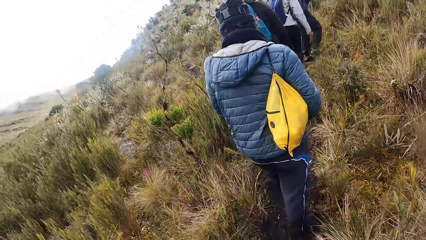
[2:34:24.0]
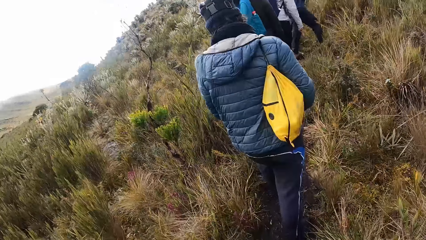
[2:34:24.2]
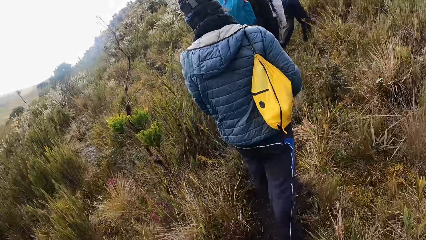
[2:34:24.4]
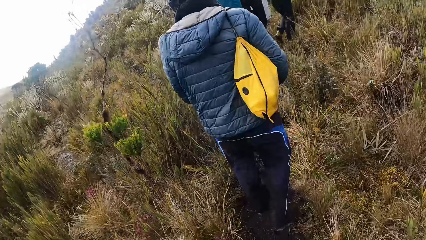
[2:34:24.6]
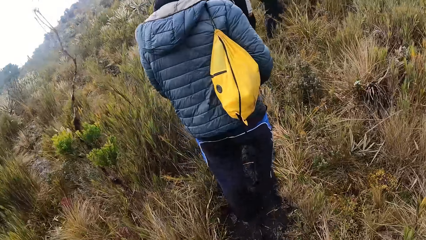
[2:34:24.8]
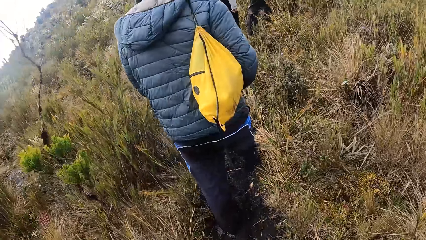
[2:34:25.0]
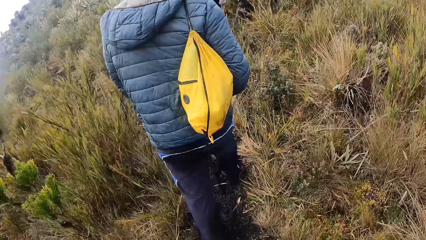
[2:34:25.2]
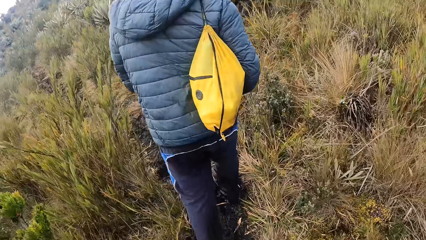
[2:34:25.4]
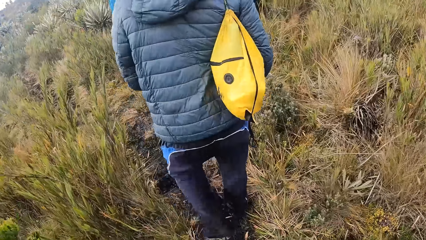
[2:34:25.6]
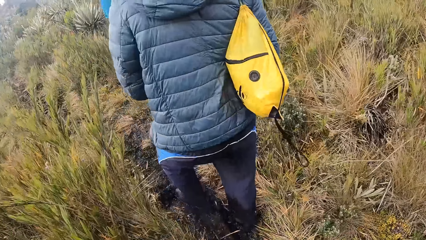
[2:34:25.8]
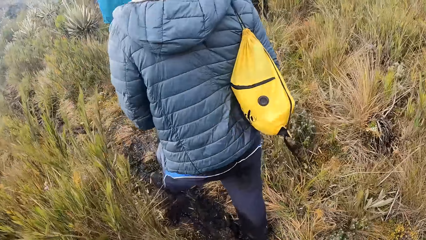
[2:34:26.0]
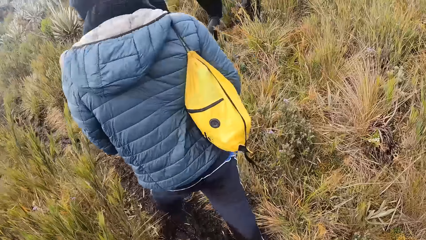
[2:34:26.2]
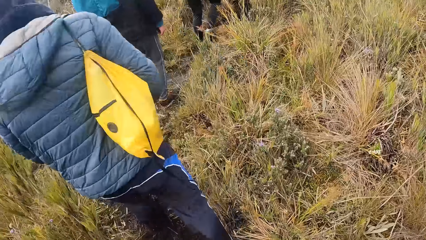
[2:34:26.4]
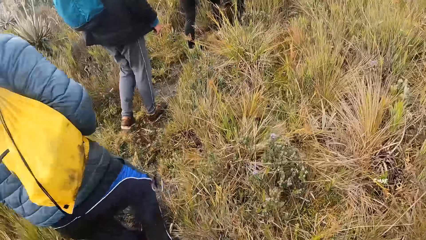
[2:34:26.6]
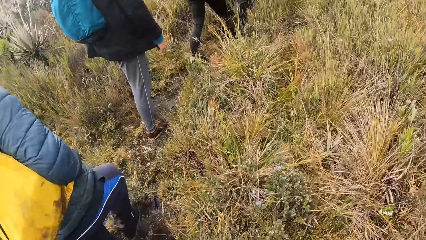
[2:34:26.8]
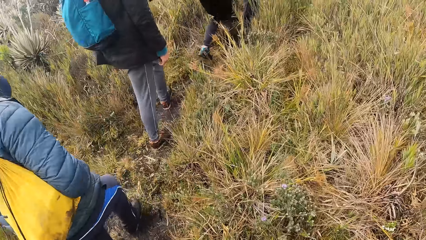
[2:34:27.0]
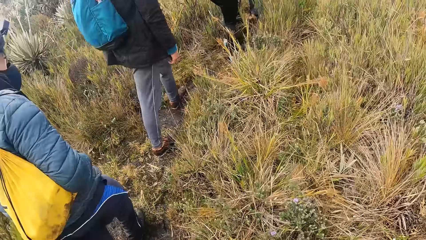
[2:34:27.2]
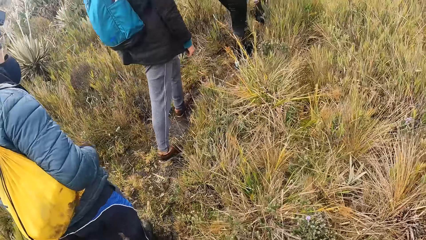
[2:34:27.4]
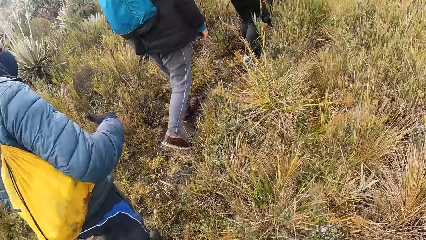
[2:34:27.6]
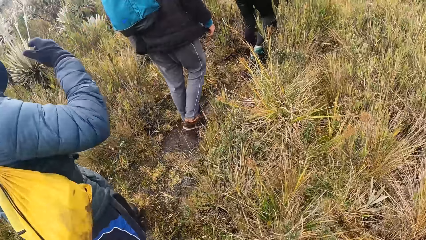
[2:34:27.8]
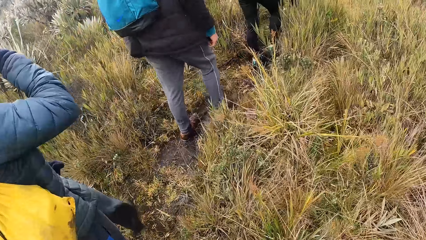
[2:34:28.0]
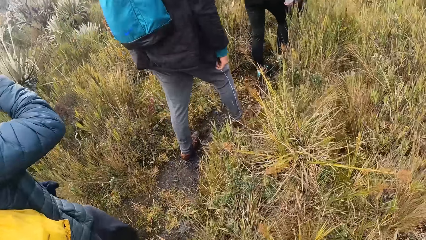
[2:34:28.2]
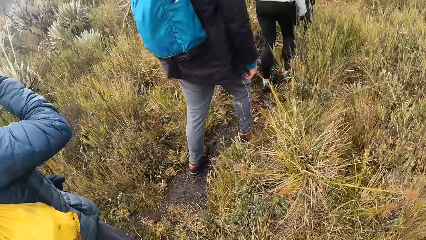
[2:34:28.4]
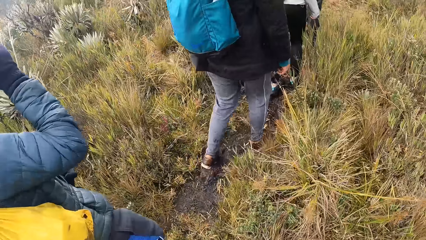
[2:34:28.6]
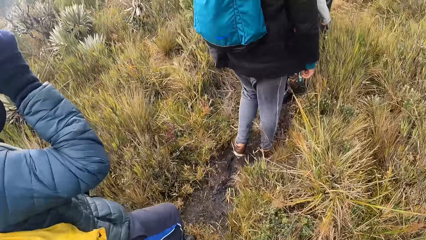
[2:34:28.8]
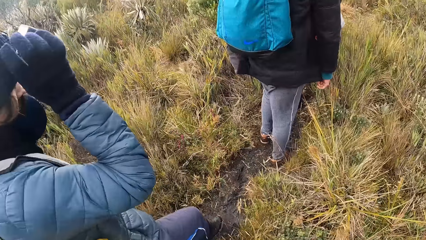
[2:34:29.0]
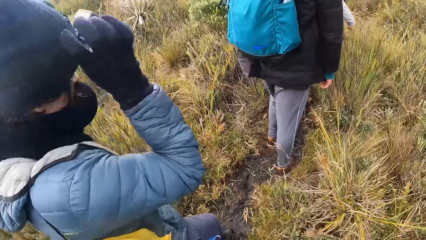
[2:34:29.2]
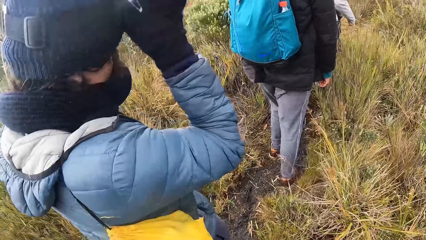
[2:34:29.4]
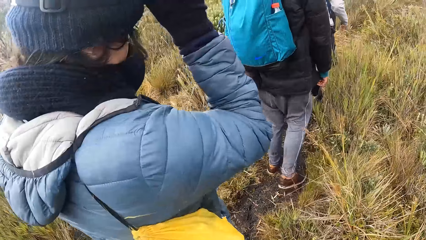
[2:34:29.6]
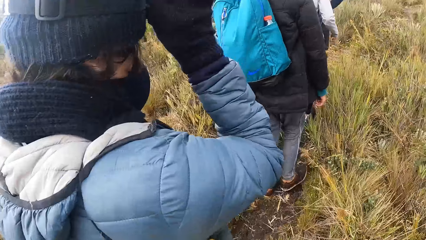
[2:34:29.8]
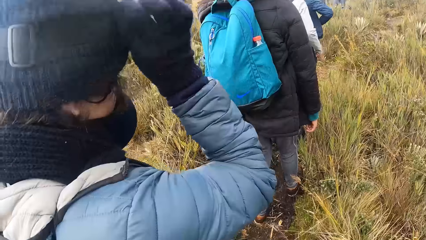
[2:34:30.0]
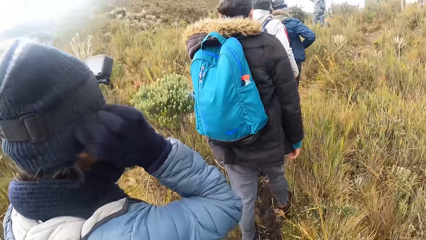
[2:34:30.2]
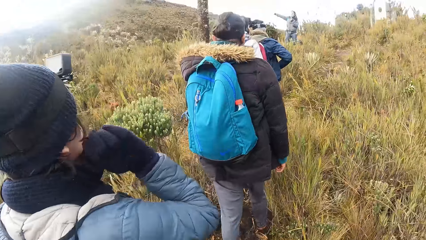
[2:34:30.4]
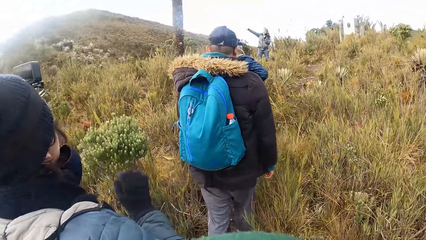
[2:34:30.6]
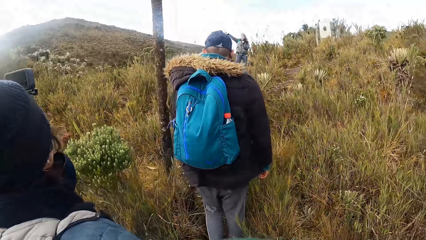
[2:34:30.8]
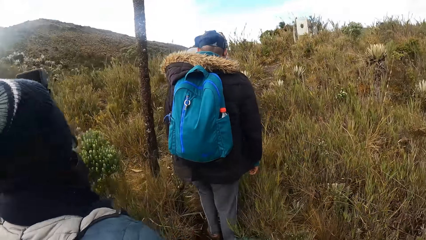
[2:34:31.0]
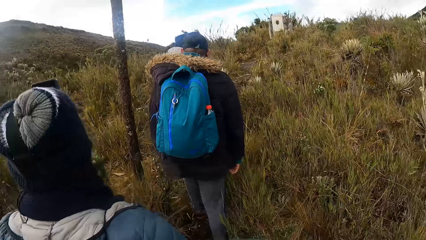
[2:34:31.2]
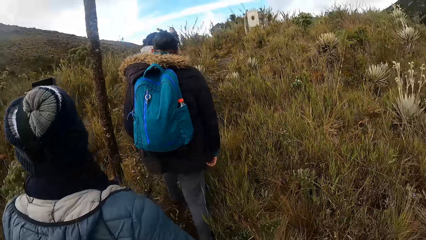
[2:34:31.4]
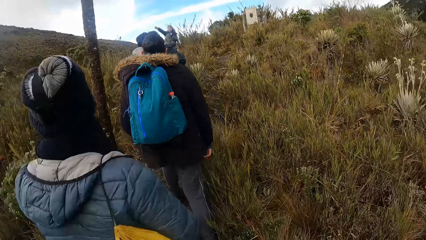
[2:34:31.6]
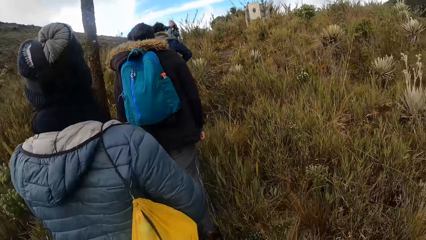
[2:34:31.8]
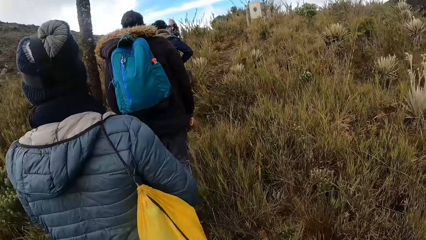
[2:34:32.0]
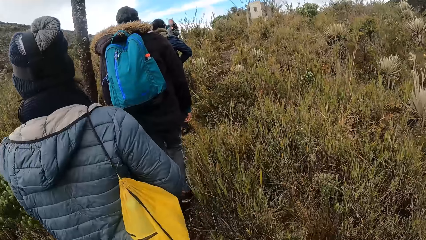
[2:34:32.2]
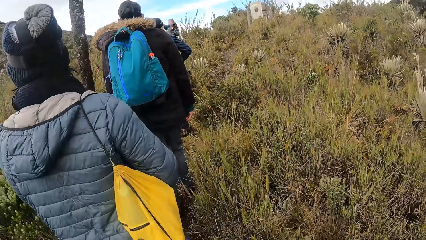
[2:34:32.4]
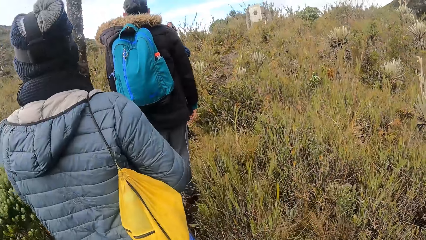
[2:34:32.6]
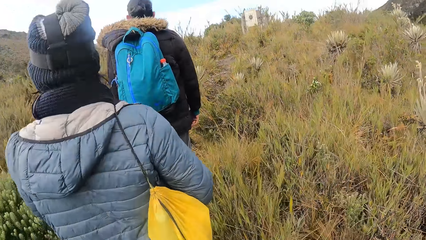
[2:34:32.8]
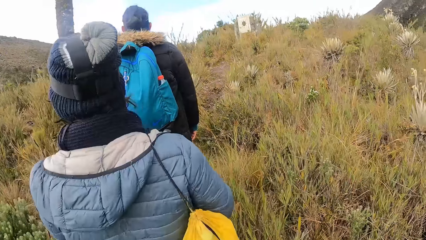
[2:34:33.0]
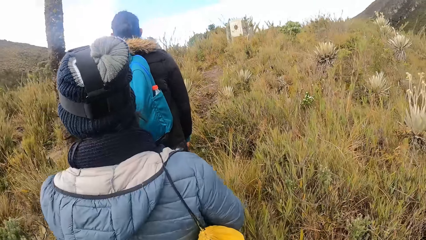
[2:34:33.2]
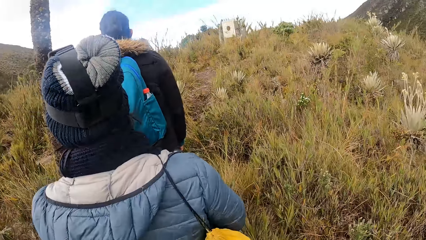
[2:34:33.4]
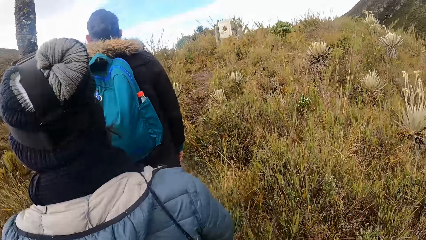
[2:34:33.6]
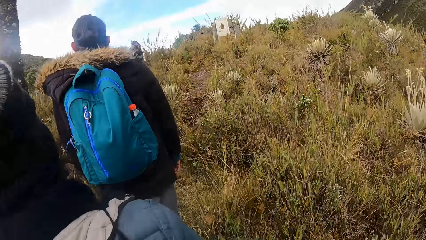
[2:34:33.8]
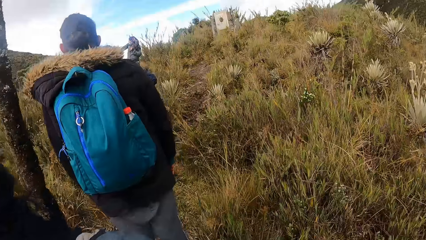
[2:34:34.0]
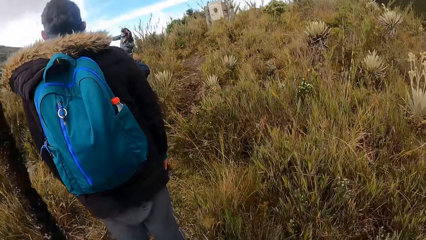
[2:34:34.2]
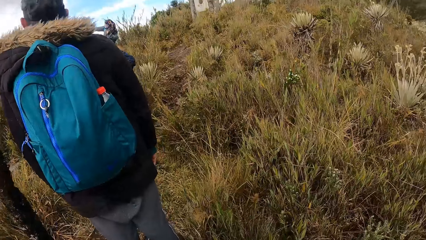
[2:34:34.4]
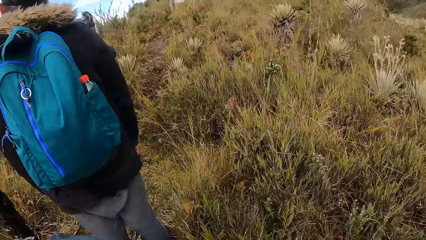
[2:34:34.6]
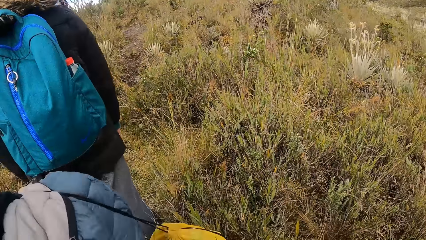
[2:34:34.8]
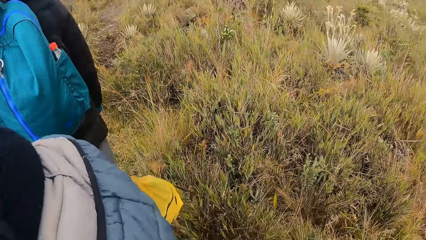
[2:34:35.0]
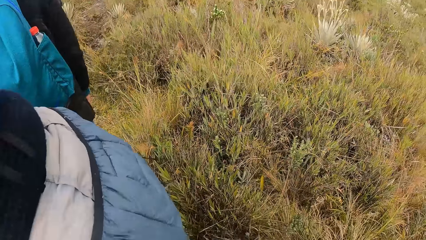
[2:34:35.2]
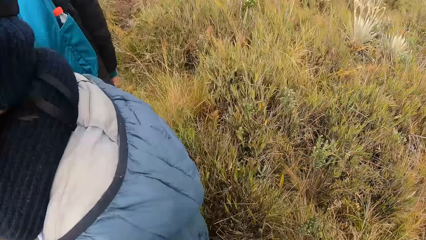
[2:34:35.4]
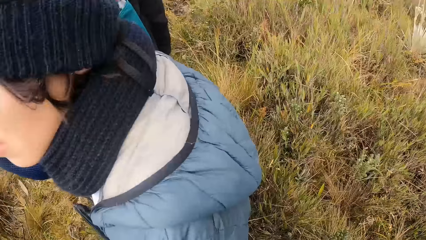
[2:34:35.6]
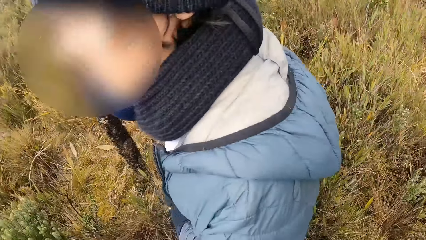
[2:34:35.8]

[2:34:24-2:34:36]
The woman adjusts her camera with her right hand.
